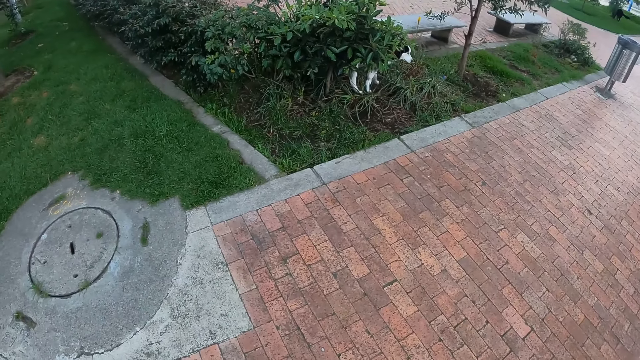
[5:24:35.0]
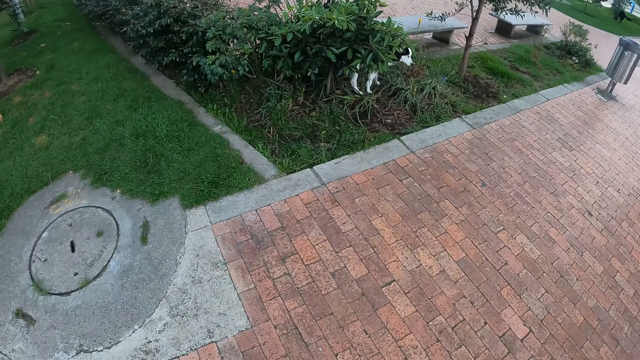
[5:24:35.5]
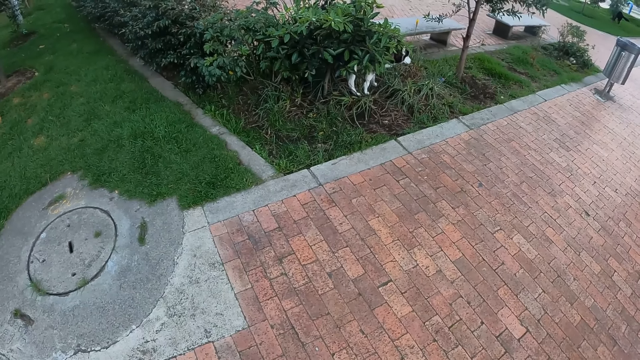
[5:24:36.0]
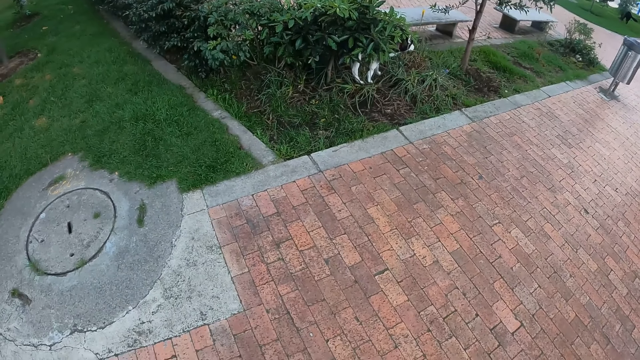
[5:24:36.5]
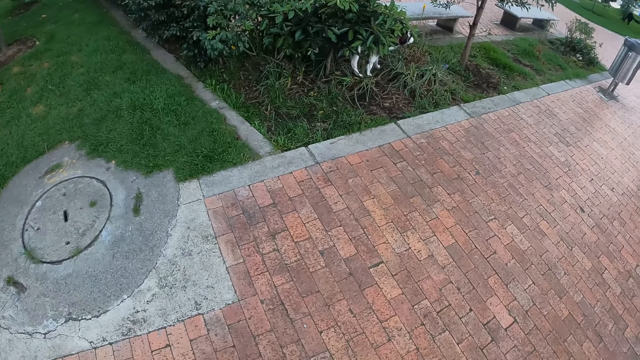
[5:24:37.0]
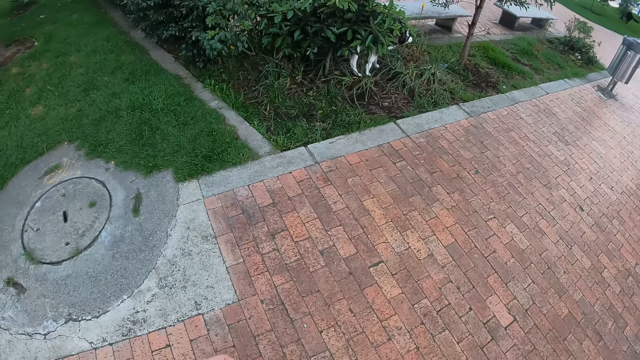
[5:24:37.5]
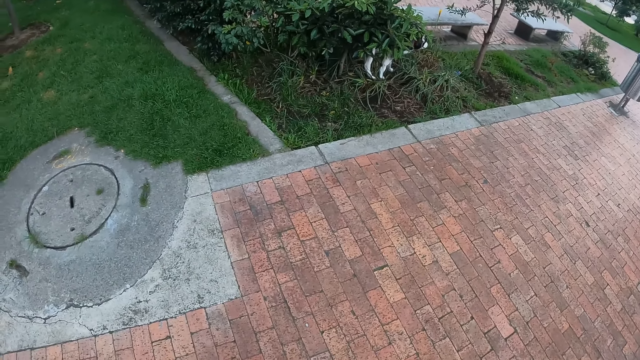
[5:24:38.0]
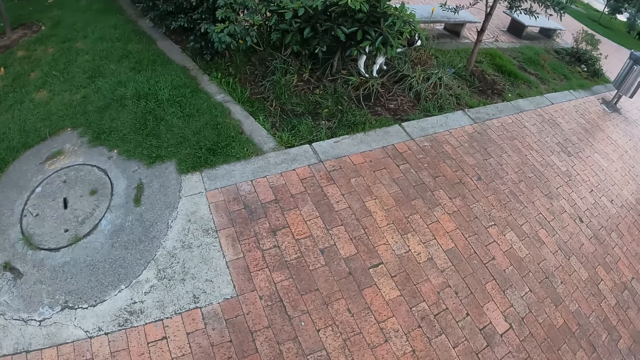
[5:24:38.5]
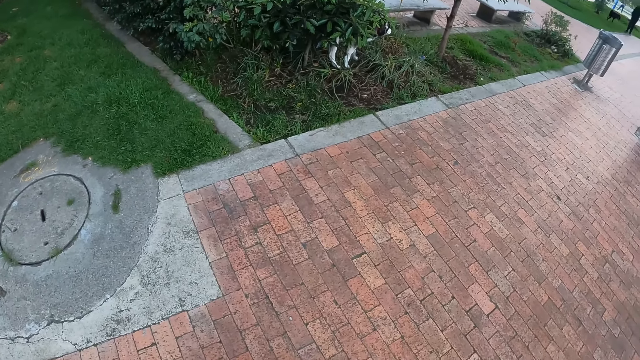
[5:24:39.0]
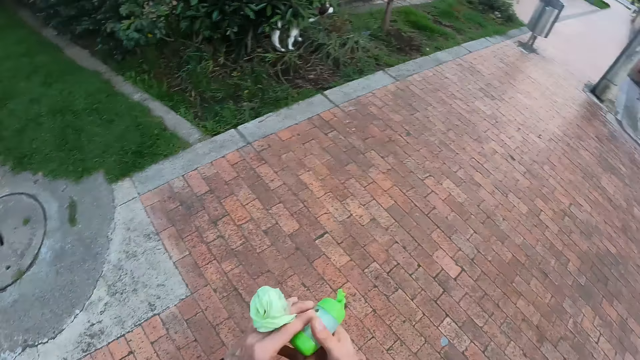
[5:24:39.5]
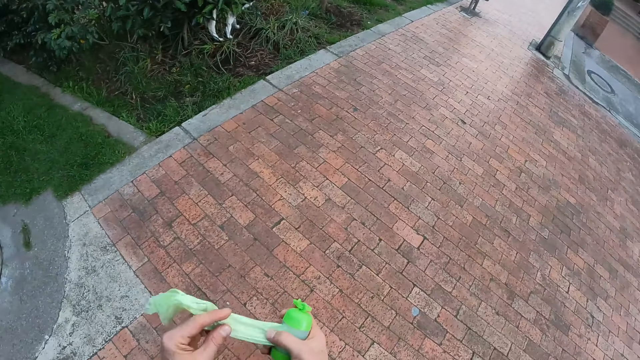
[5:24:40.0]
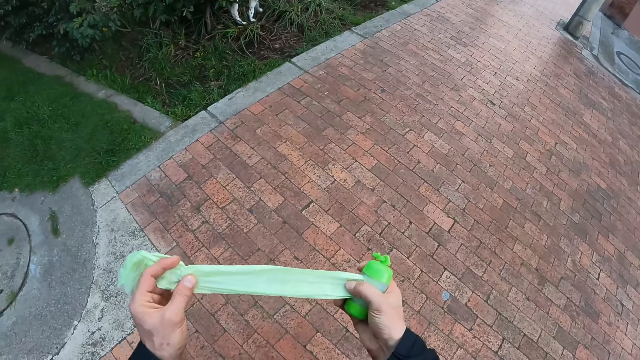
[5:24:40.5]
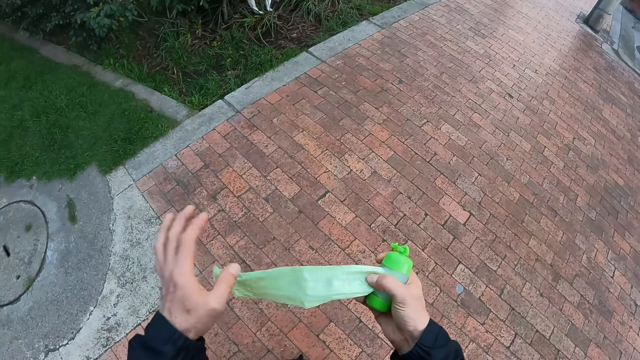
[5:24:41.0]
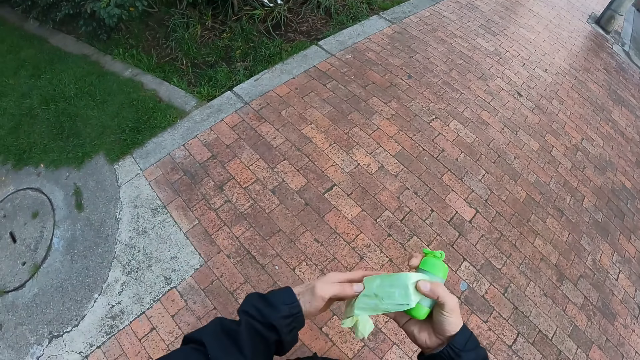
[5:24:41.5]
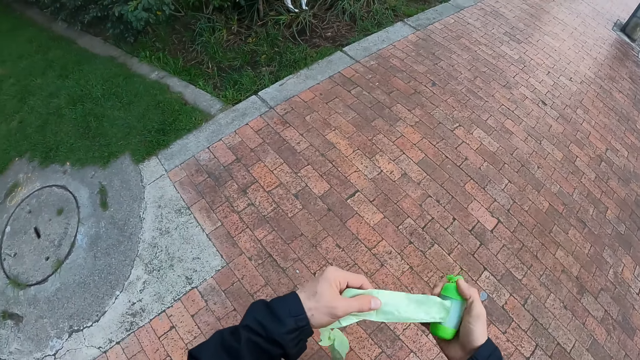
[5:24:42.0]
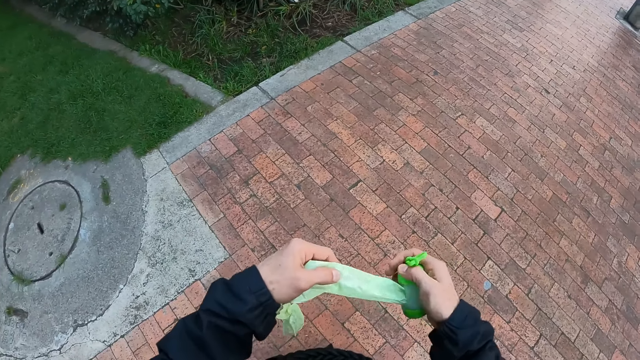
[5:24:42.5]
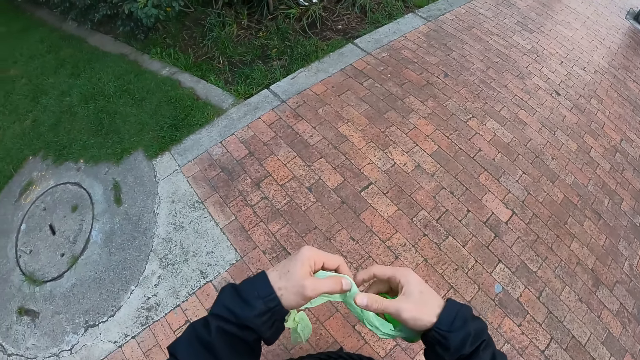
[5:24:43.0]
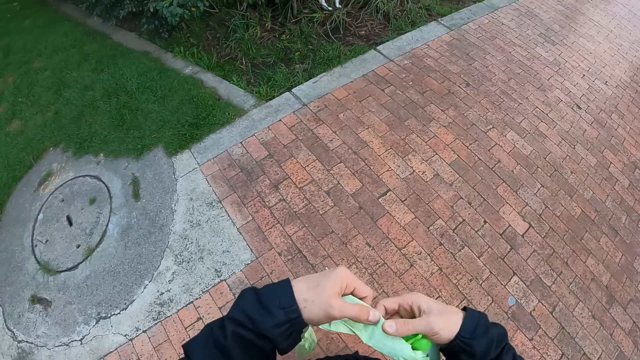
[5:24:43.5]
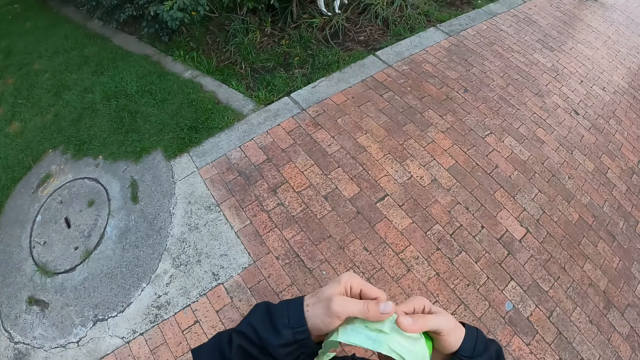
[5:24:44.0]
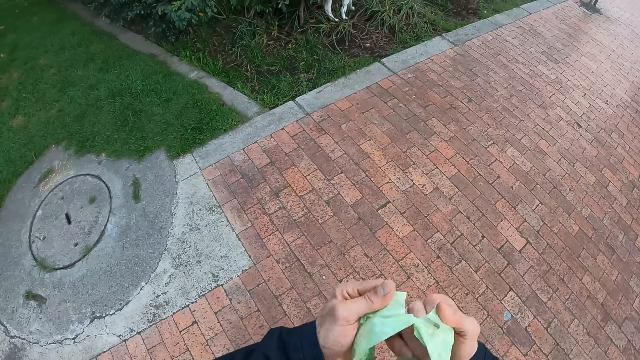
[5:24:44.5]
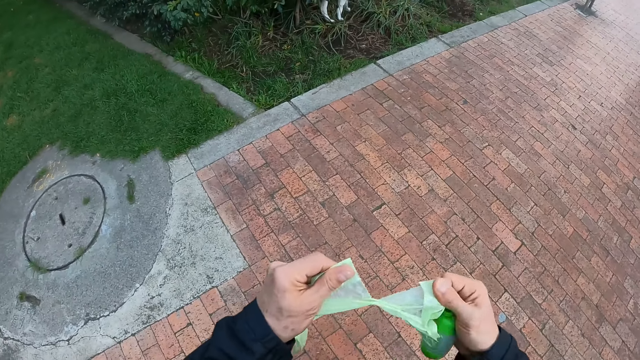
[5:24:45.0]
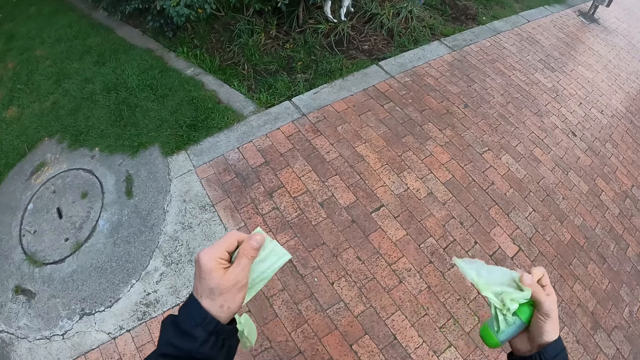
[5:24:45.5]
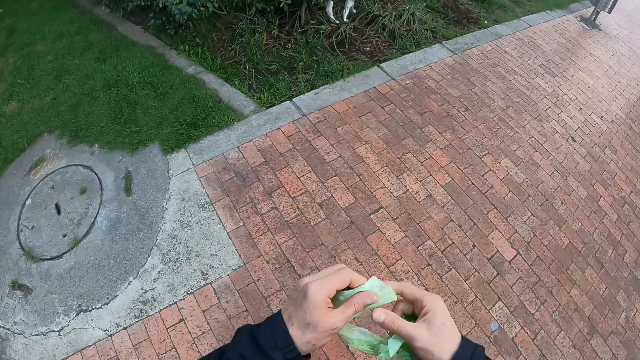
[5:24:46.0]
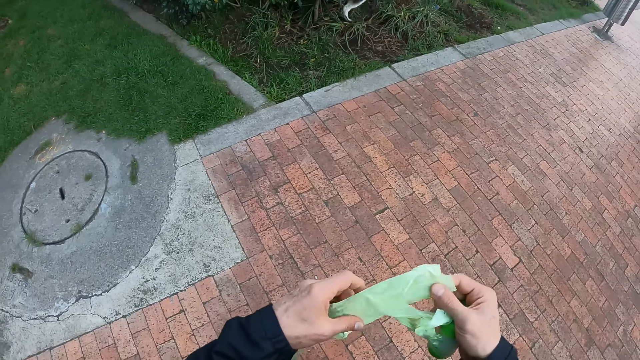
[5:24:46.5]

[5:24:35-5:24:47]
The camera wearer cuts a piece of nylon from a roll with his left hand. He picks up a dog poop bag. He cuts the dog poop bag.

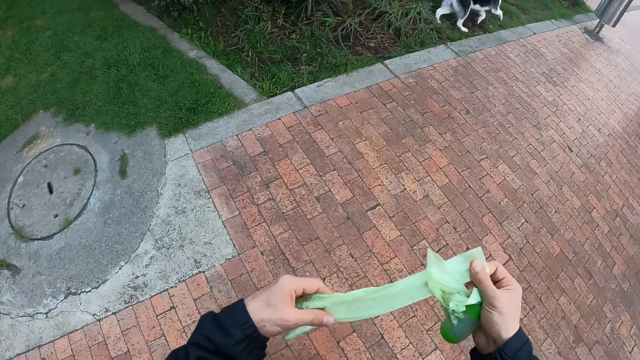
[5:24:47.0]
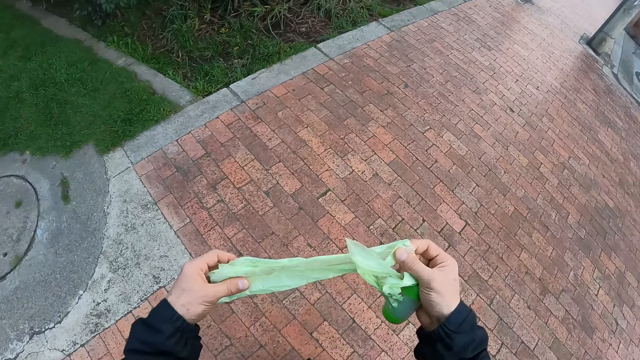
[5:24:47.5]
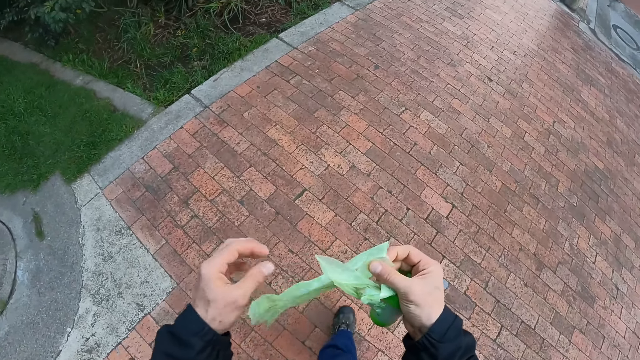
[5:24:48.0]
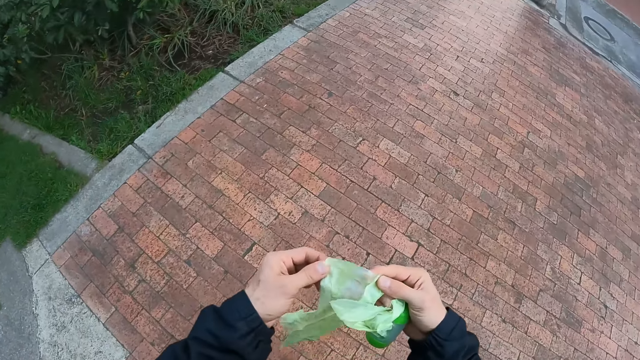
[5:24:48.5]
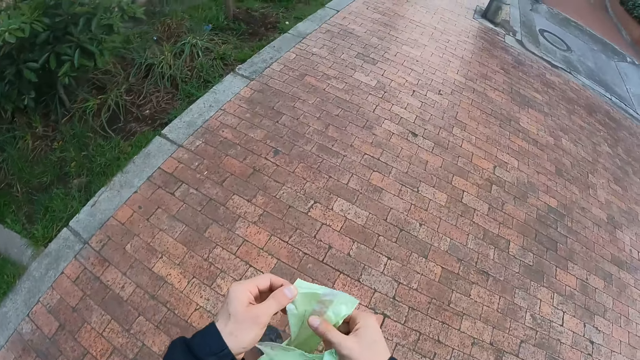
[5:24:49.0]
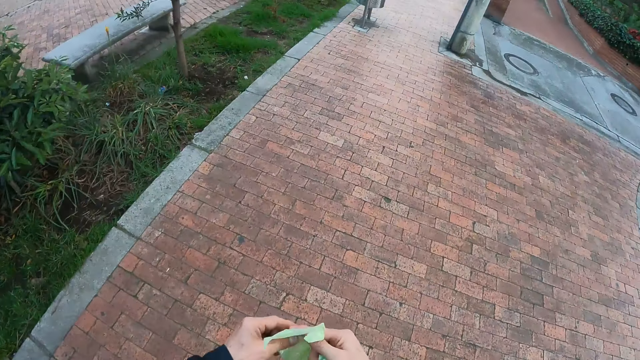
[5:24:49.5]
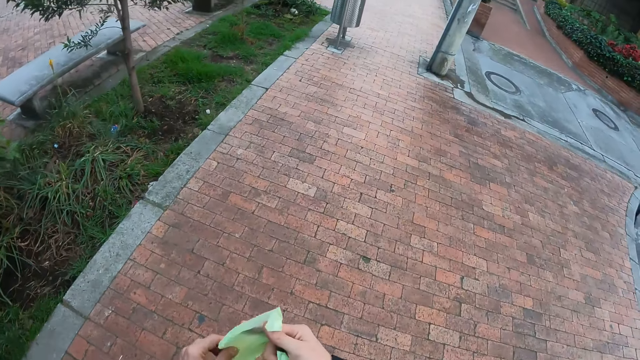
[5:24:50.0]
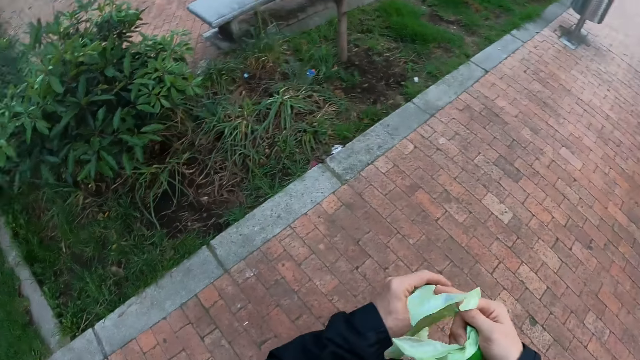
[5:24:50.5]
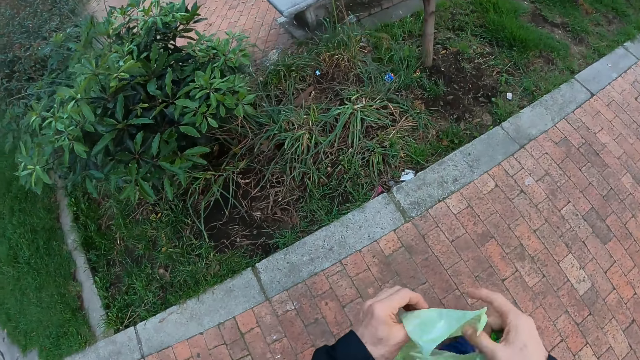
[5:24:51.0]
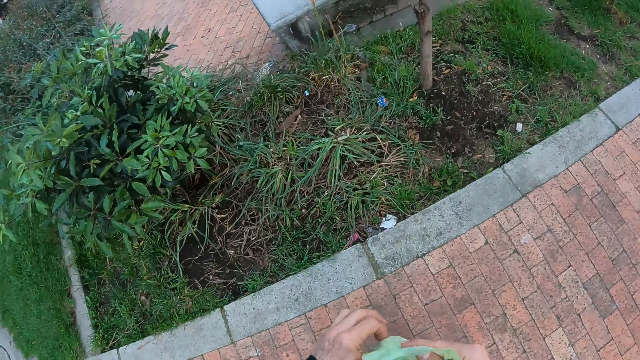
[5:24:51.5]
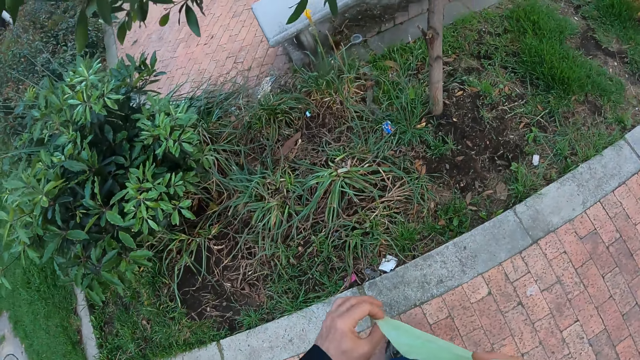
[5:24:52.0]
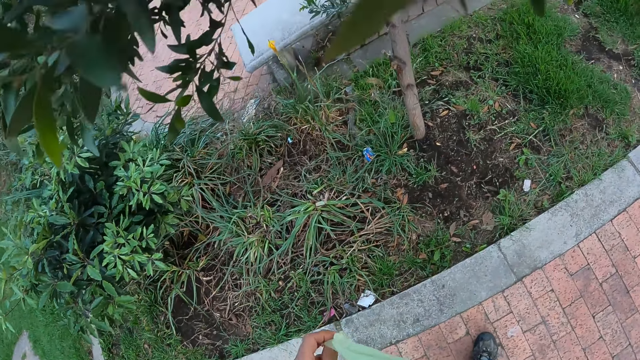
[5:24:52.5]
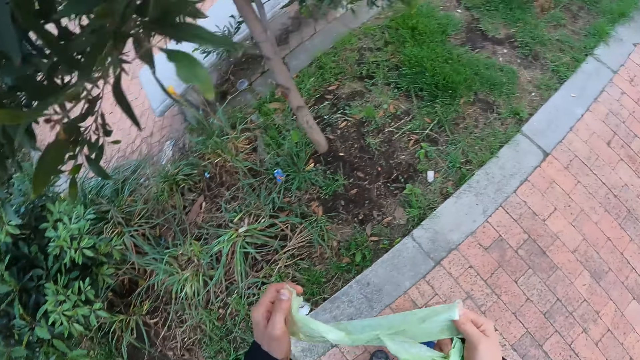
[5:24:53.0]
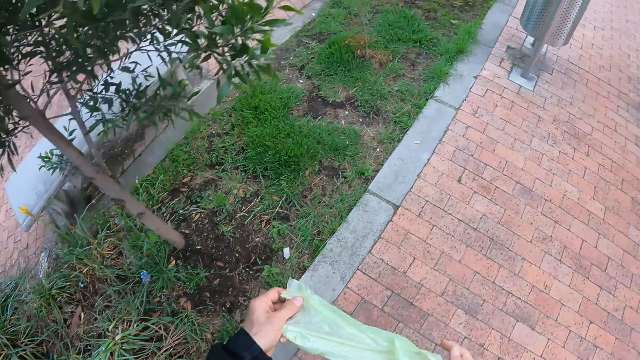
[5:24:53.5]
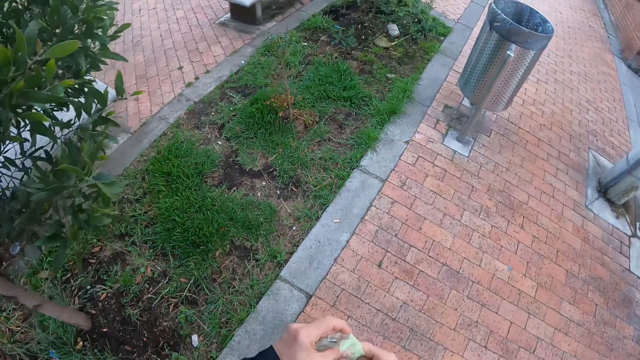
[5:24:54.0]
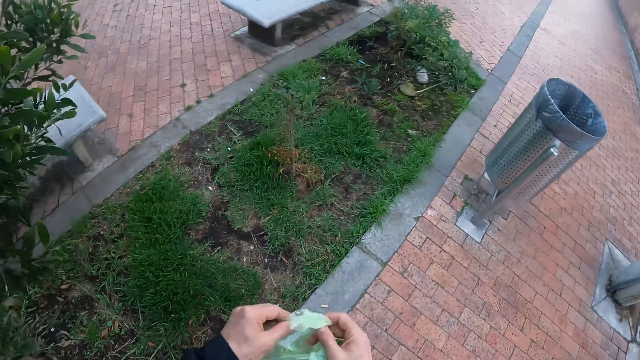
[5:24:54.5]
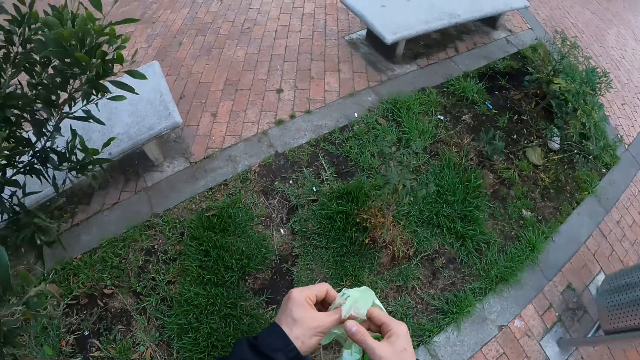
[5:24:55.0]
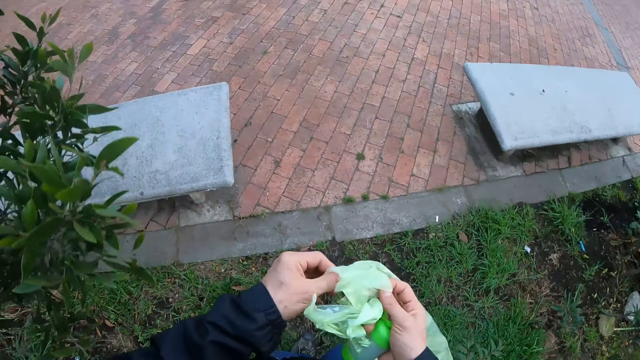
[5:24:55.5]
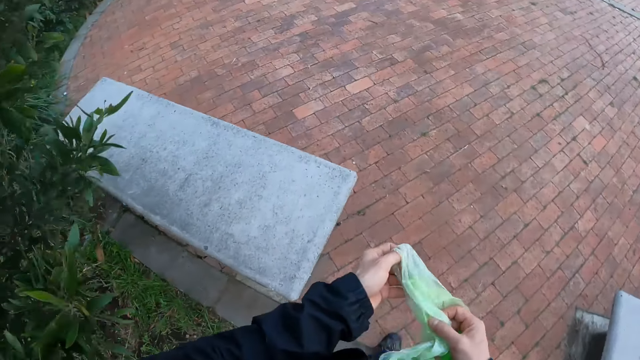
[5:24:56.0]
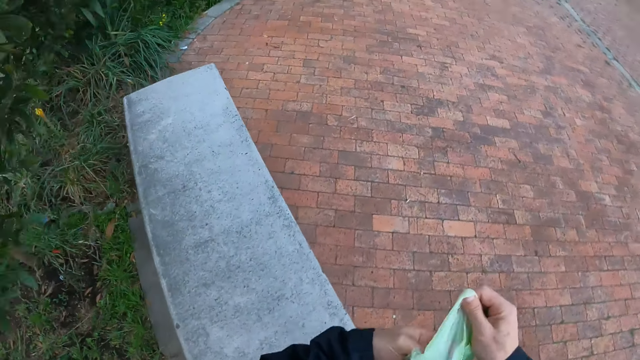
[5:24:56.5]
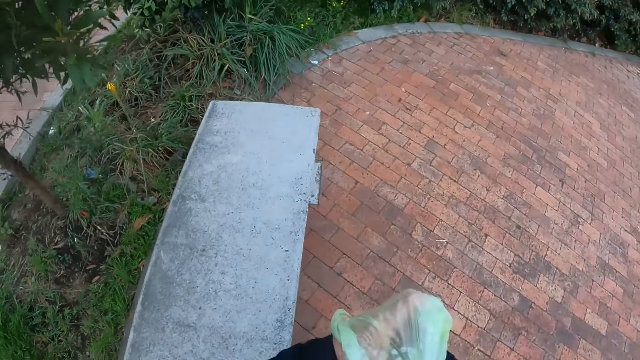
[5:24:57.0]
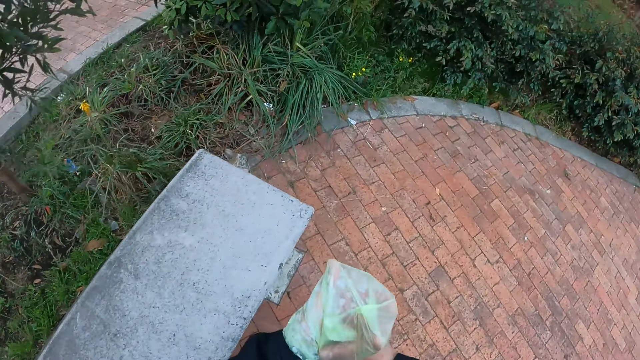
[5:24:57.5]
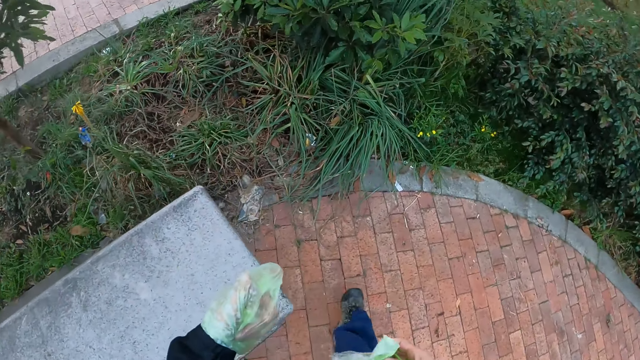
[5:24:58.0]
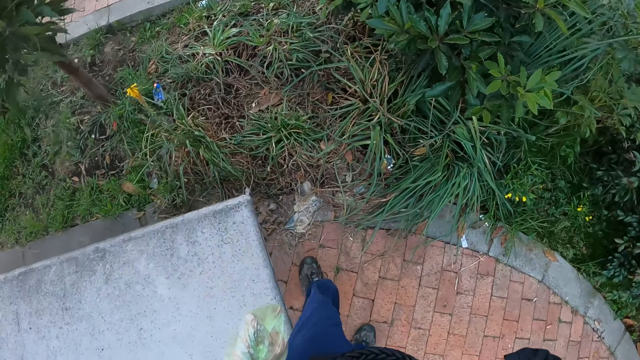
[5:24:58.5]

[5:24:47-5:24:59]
The camera wearer opens the nylon with his hands. He wears the nylon on his left hand.
